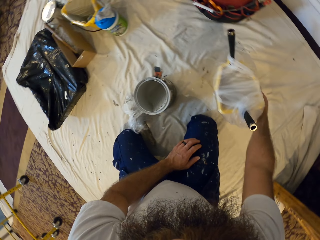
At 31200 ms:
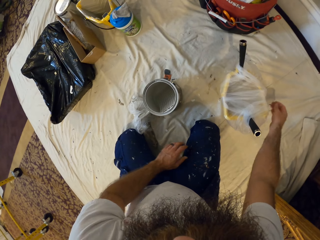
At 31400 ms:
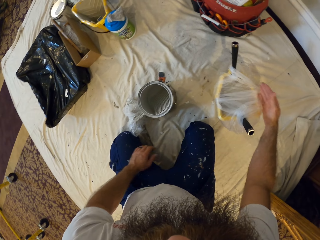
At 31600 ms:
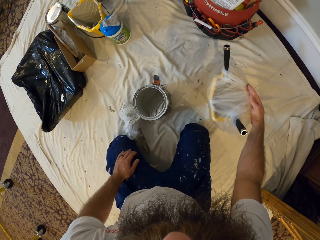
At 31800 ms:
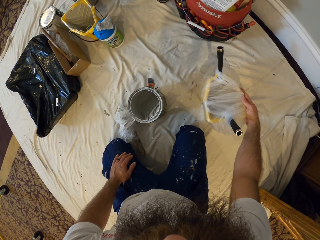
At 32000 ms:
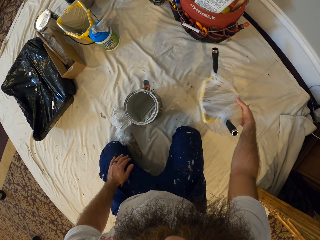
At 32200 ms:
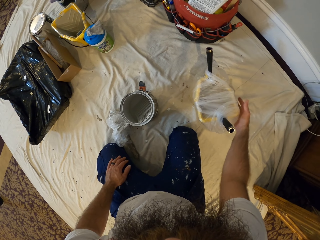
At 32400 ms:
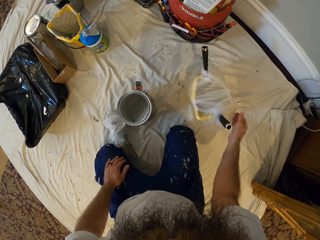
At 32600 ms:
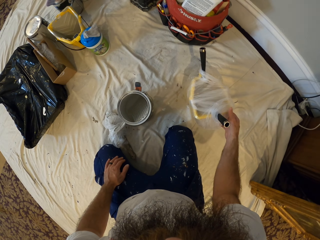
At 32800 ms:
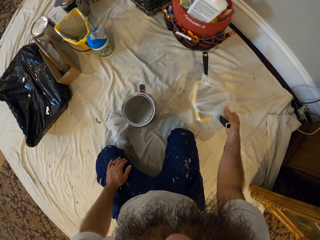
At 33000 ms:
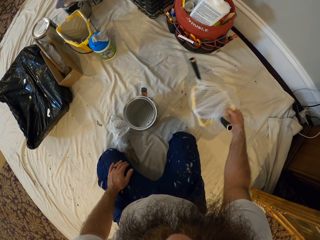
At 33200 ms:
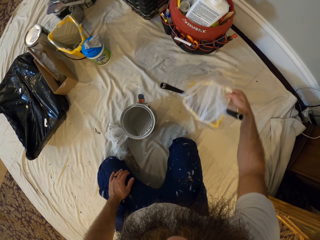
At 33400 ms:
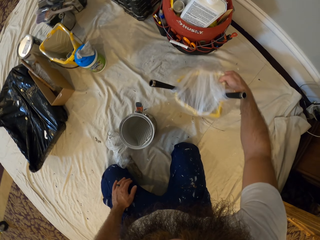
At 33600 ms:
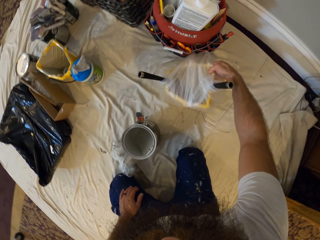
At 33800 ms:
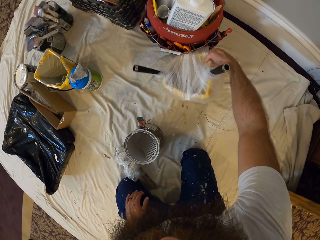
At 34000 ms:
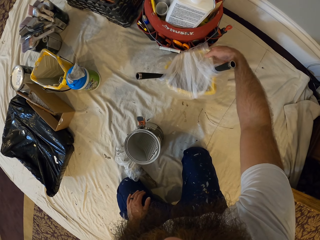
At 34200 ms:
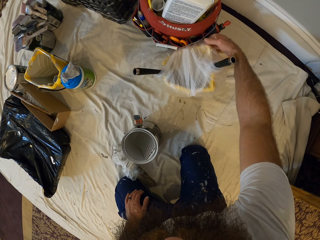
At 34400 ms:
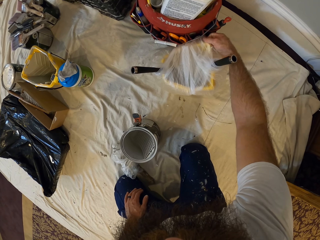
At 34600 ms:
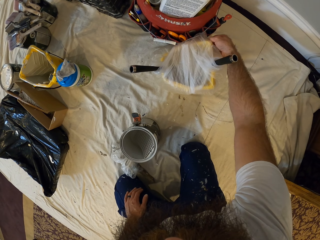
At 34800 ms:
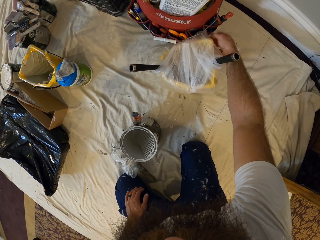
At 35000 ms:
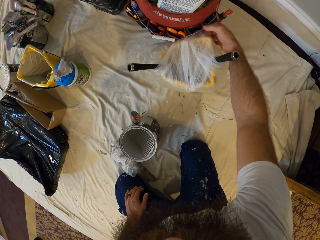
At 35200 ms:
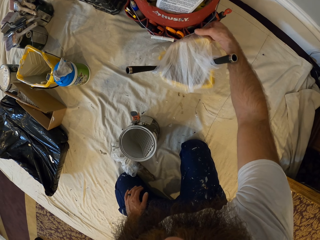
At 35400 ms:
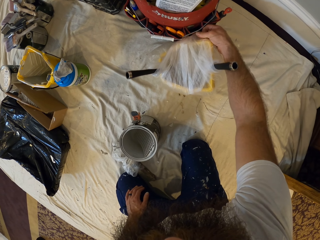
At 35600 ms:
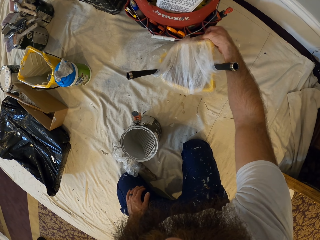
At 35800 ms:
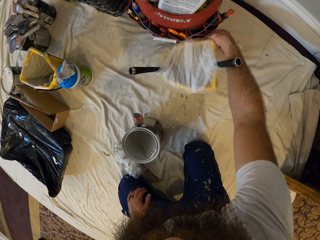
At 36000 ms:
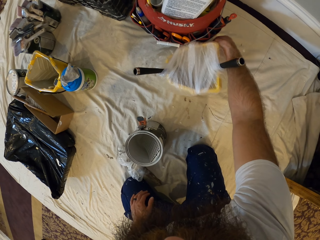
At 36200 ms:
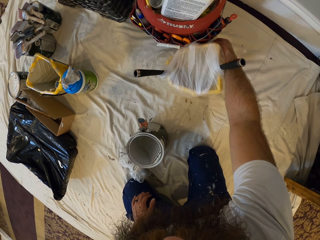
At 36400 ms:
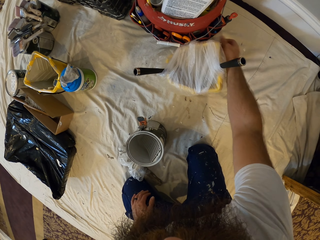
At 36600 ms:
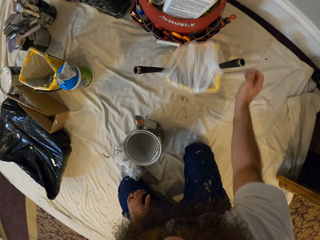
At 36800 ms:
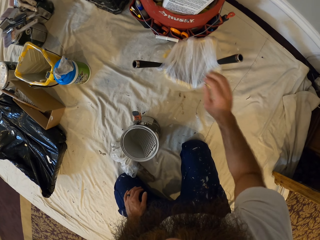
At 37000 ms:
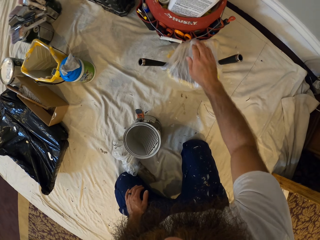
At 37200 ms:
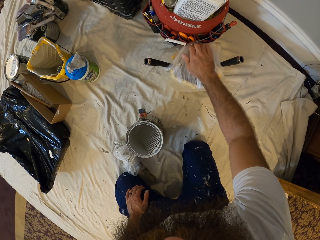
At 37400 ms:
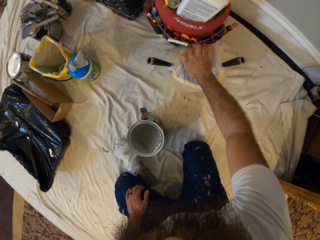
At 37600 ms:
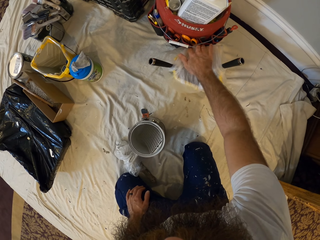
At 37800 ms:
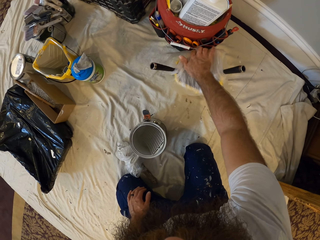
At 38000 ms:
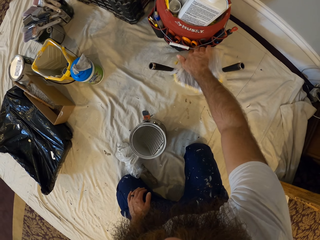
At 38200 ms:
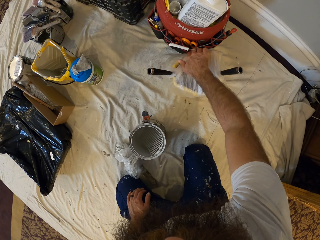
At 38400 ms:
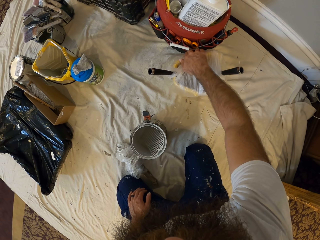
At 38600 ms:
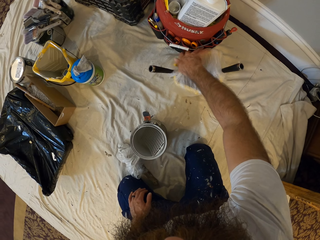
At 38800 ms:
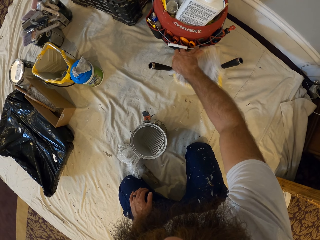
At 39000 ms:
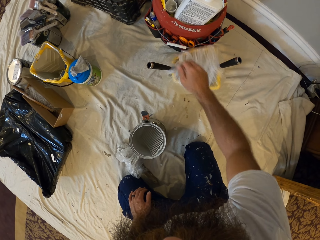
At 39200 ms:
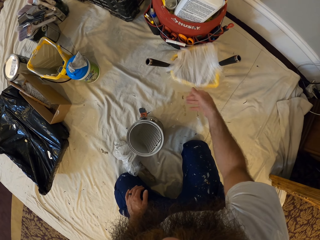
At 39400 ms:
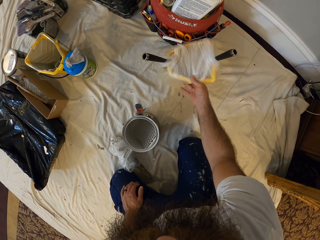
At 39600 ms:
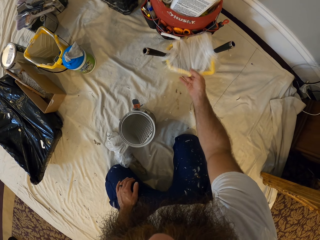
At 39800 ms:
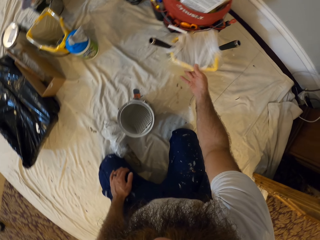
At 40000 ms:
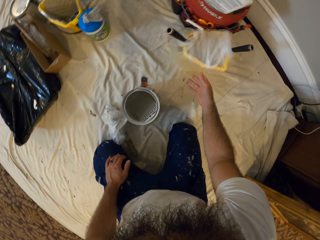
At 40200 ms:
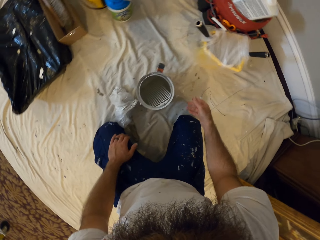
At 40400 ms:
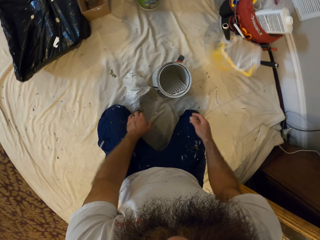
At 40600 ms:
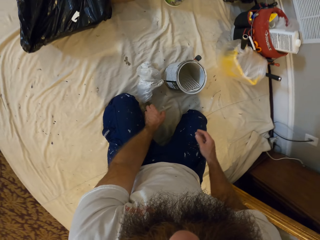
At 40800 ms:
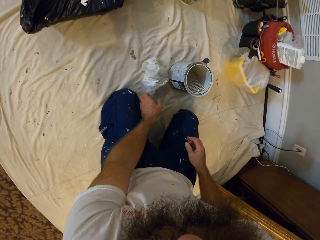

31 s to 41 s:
The camera wearer adjusts the paint bucket with the wrapped polythene bag on the white cloth with his right hand.

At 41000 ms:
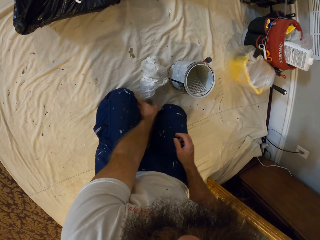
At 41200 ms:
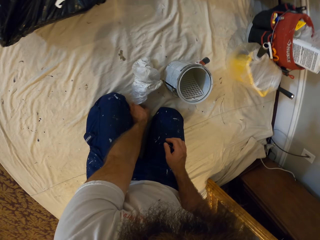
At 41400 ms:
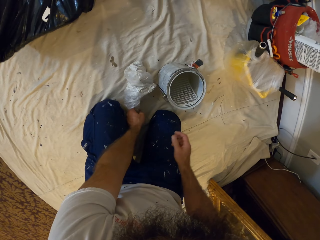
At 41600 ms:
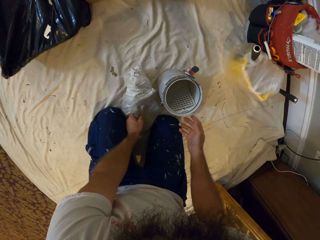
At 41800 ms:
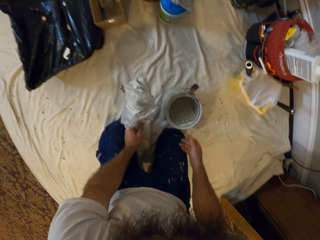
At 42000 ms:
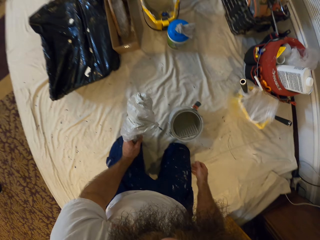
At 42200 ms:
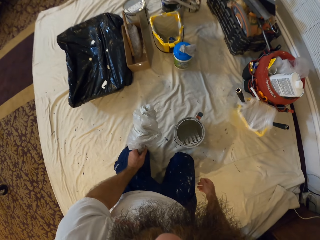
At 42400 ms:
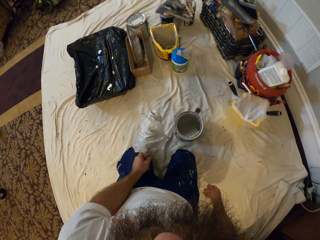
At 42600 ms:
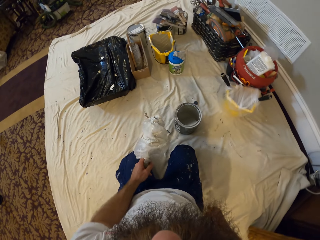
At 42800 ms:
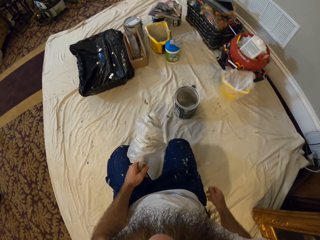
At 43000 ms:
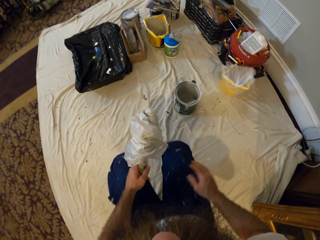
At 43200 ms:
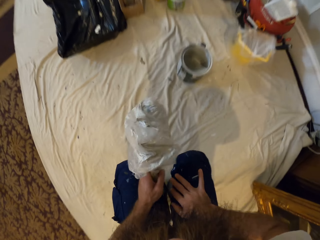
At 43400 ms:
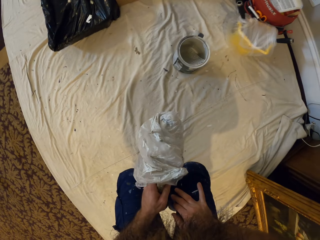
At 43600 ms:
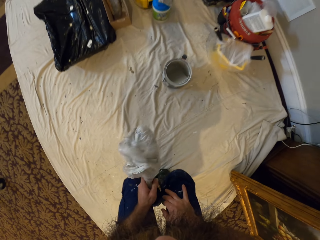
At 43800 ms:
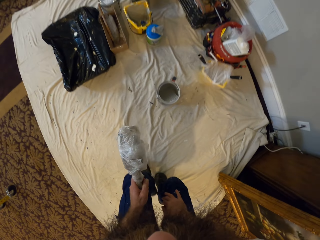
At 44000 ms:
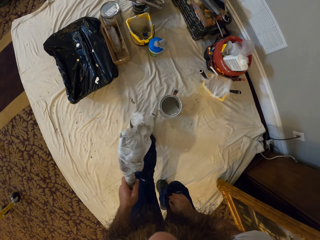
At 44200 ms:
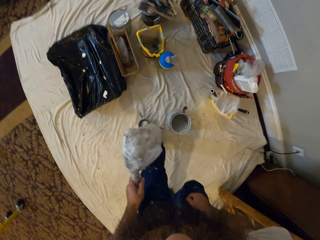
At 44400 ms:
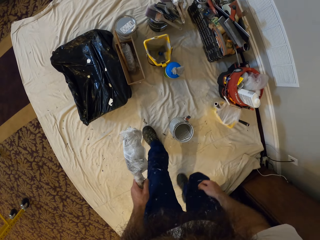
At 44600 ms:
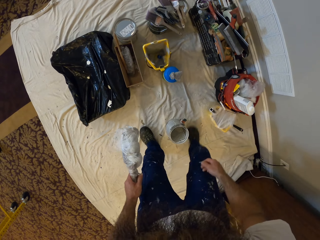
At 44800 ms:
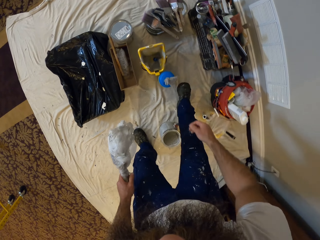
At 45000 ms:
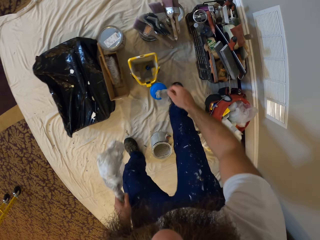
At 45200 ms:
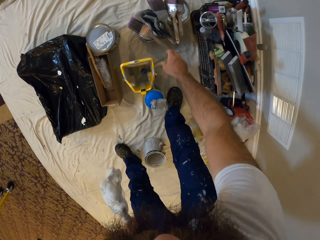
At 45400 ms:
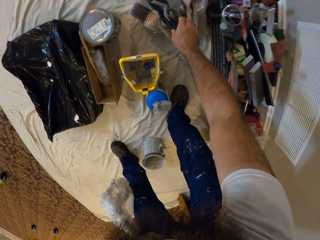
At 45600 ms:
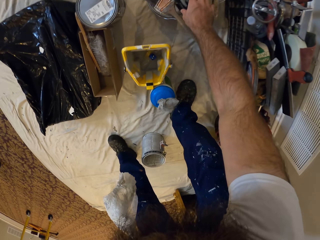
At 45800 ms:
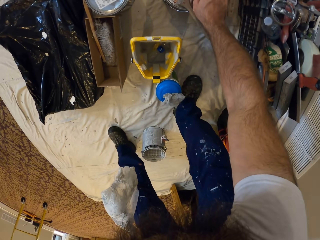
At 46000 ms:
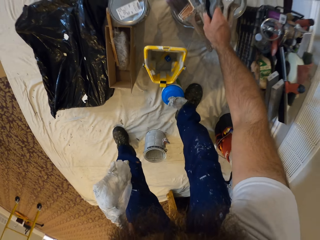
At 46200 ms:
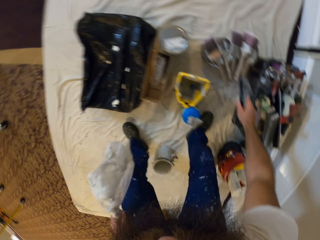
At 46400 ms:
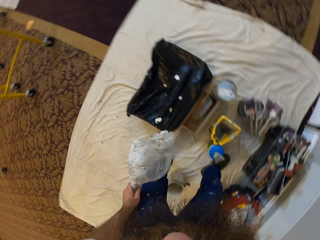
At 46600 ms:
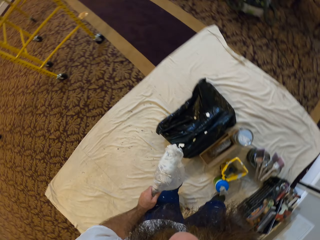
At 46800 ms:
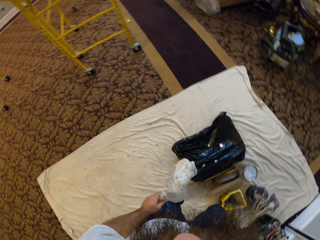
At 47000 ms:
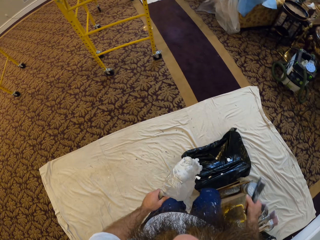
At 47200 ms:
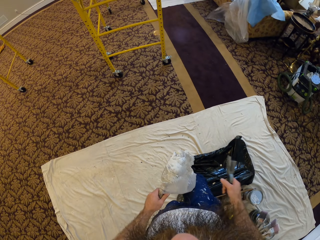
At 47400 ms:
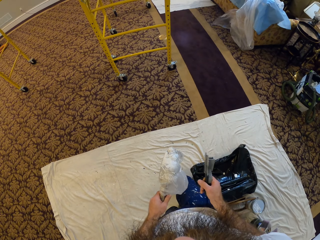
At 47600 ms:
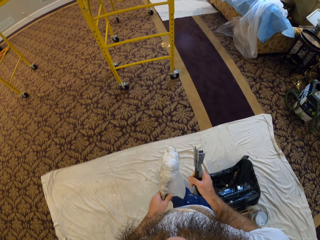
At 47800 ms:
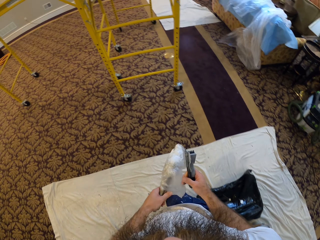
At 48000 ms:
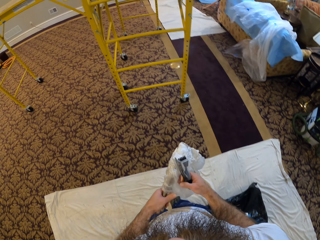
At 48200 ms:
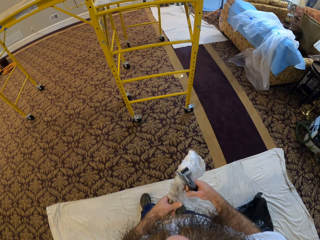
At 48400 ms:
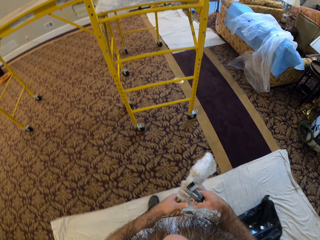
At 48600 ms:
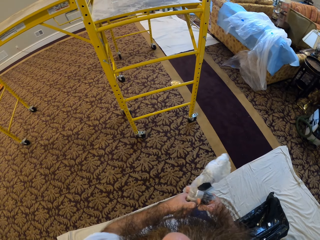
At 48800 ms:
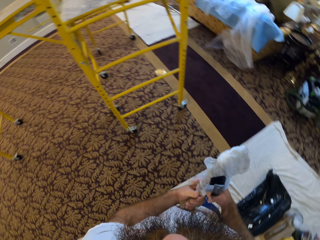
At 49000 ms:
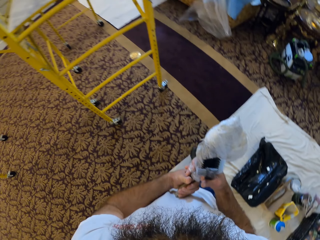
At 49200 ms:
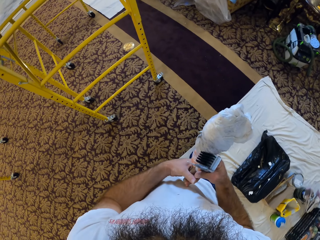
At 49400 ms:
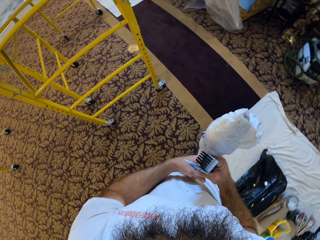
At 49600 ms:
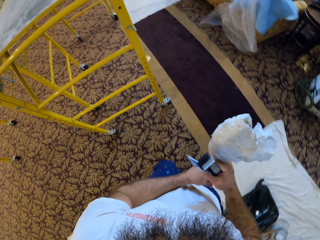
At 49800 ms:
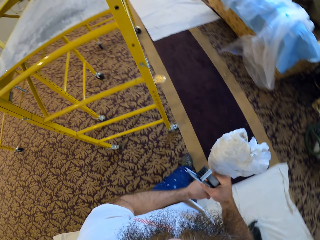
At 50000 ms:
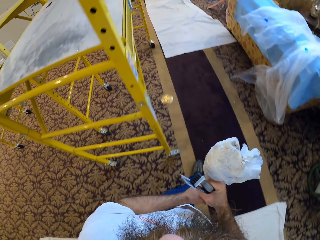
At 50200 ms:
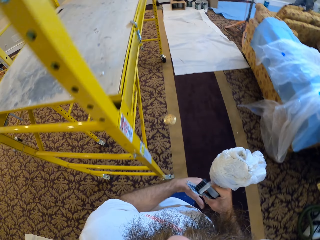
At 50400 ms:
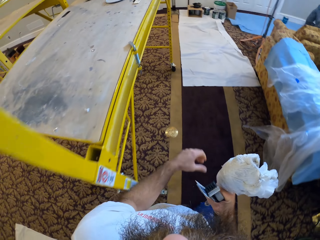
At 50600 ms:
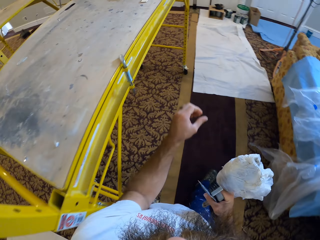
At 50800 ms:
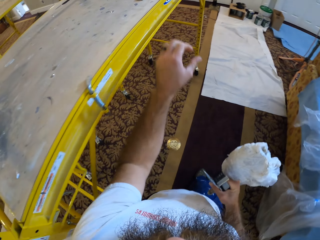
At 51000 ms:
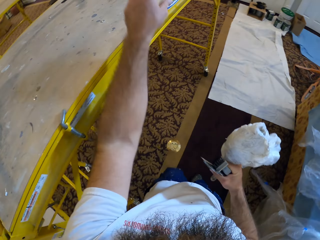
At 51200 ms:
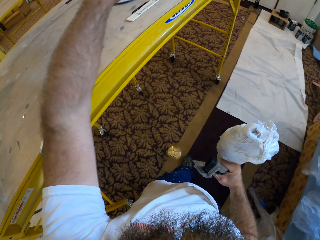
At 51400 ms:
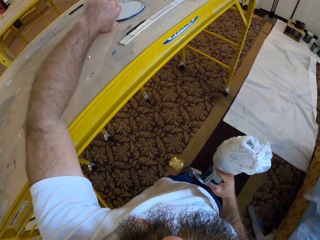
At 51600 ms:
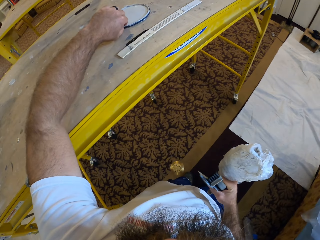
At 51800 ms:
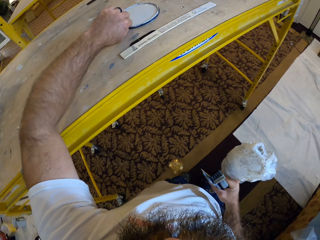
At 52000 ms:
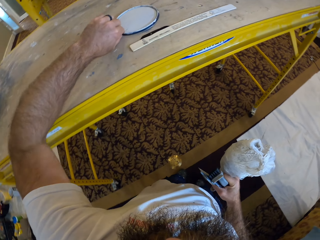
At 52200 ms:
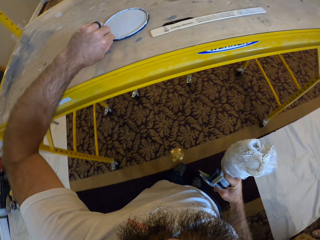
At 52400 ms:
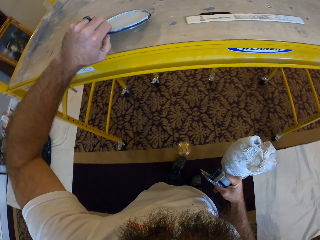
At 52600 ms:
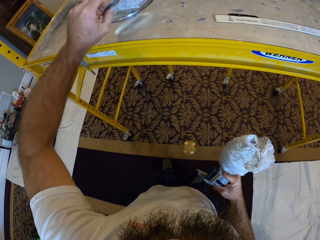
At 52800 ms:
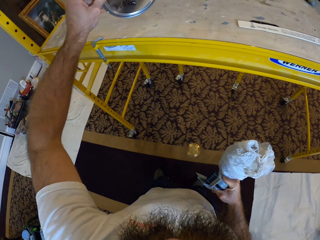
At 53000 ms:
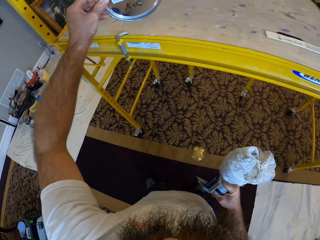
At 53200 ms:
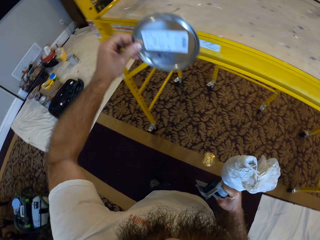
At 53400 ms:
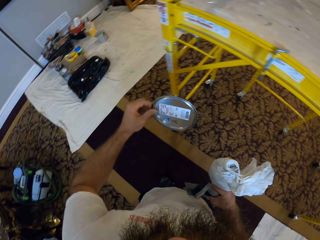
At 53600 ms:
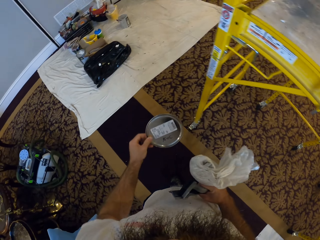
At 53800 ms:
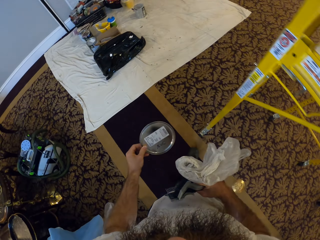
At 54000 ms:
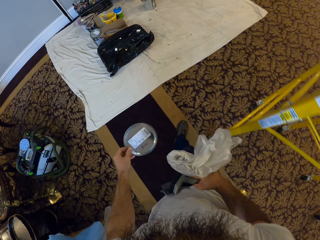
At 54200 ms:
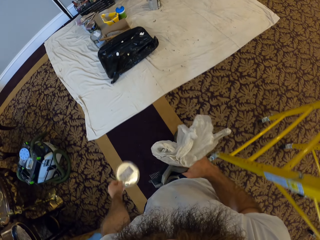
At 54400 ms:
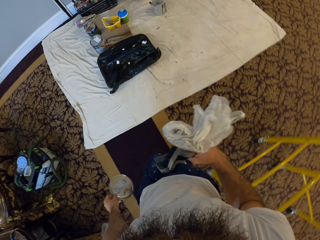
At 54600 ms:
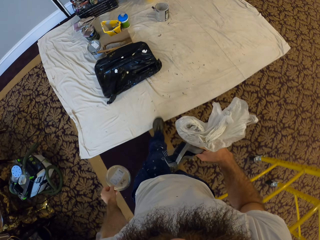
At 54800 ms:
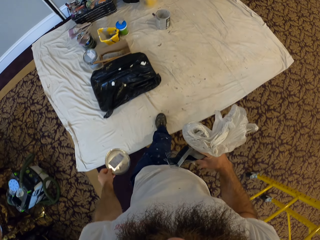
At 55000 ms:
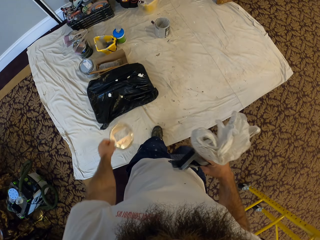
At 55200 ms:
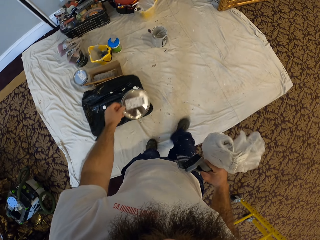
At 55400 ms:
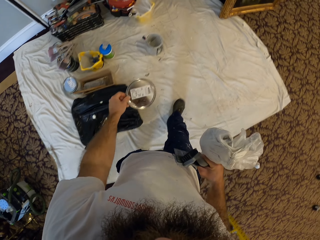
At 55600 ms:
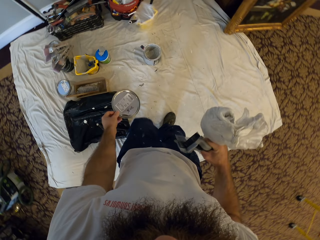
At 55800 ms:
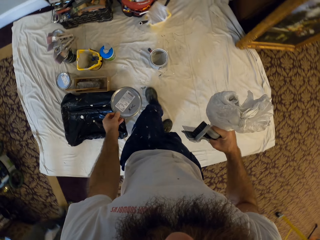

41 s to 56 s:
The camera wearer picks some paint brushes wrapped with a polythene bag from the white cloth on the floor with his left hand. He walks. He picks some hand brushes from a paint can on the white cloth with his right hand. He walks. He passes the paint brushes wrapped with the polythene bag from his left hand to his right hand. He picks a paint cover from a table with his left hand. He walks.
